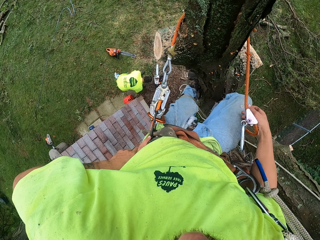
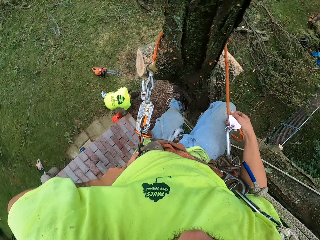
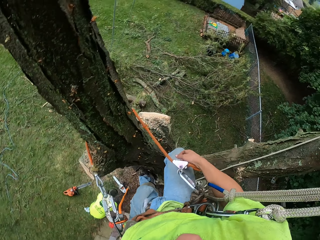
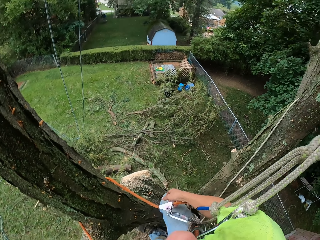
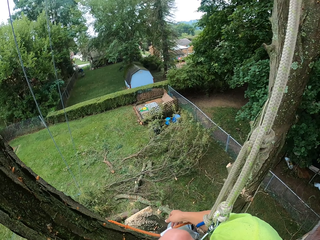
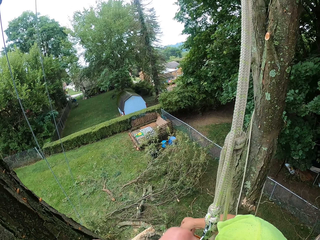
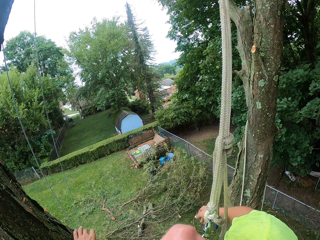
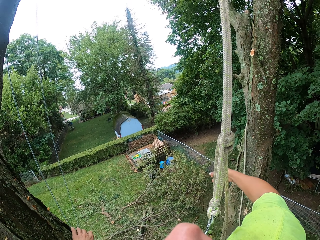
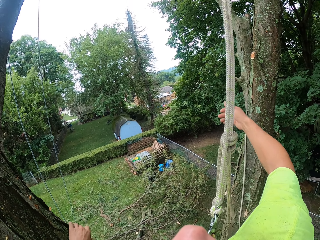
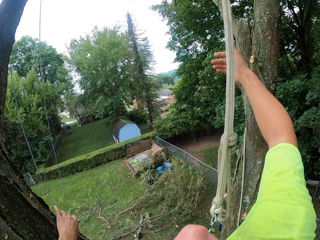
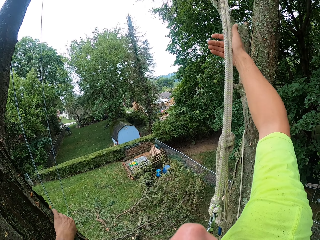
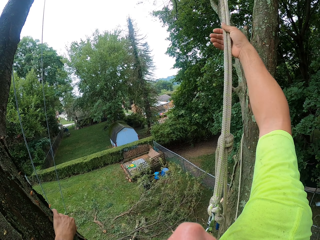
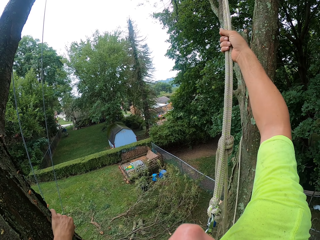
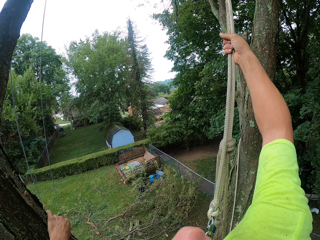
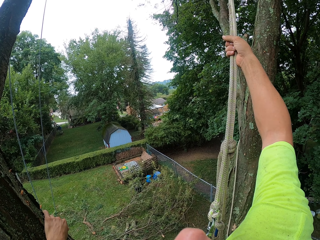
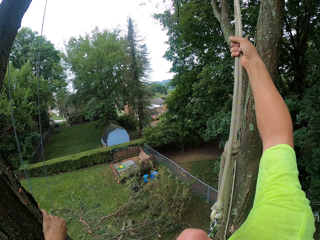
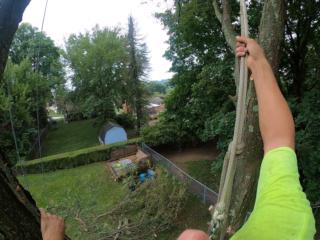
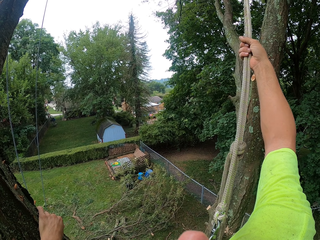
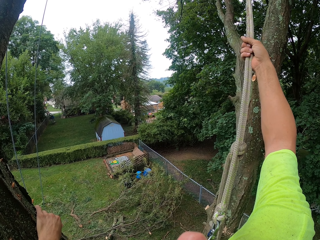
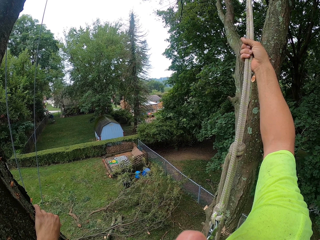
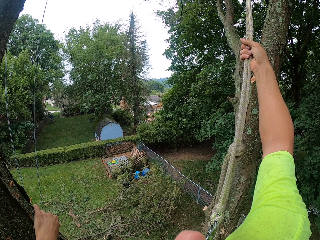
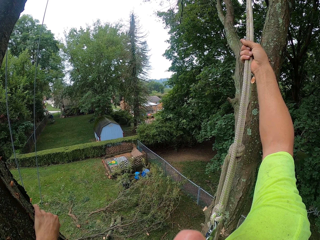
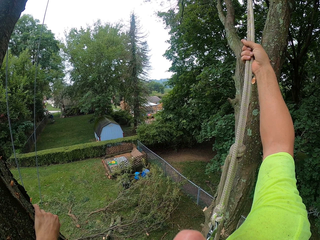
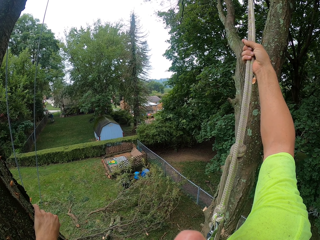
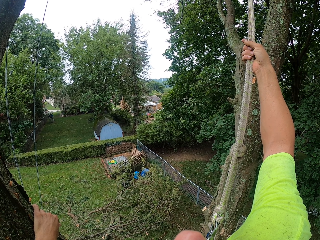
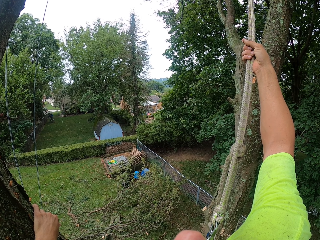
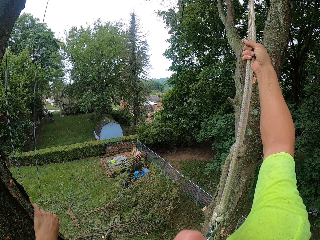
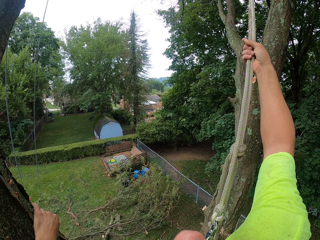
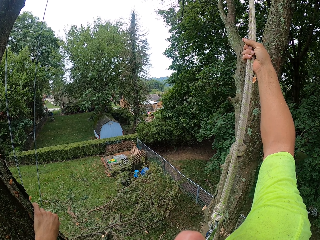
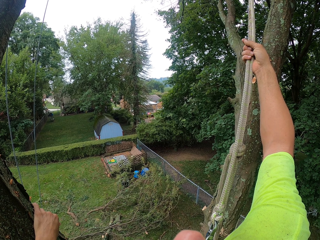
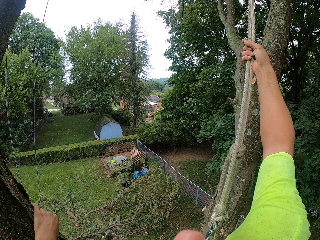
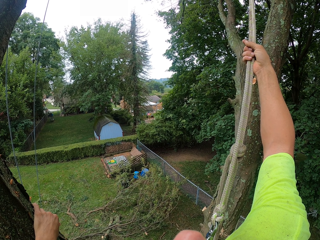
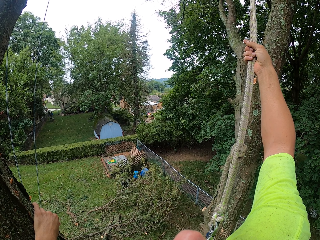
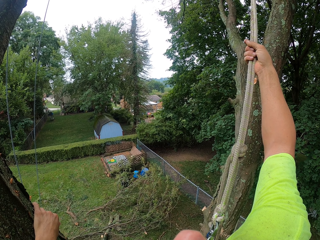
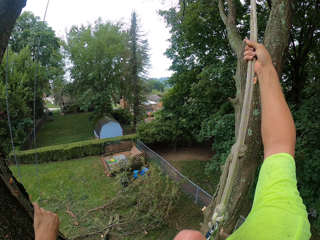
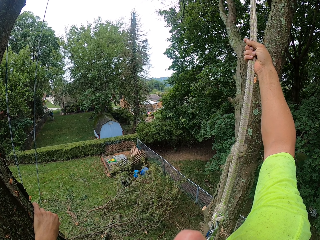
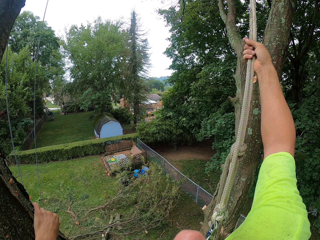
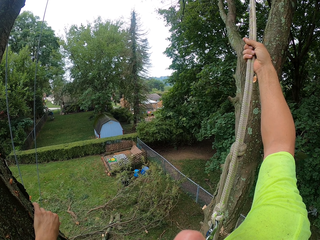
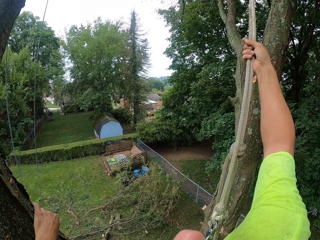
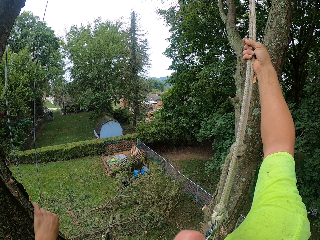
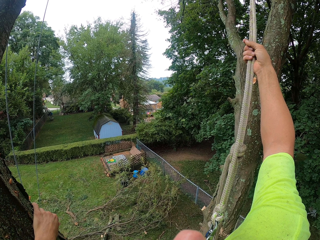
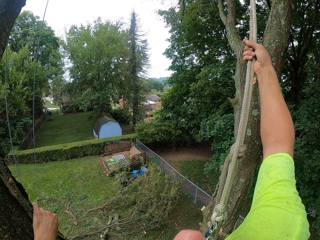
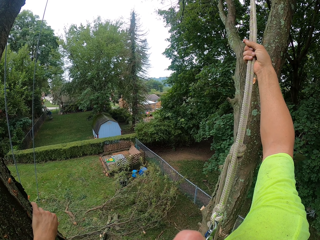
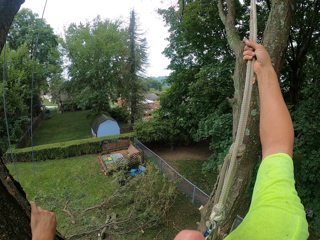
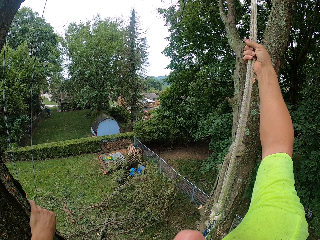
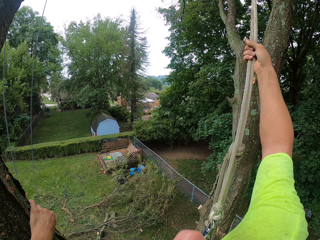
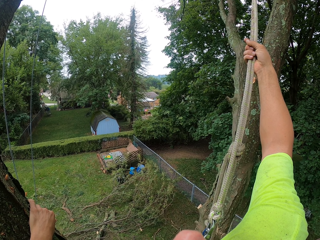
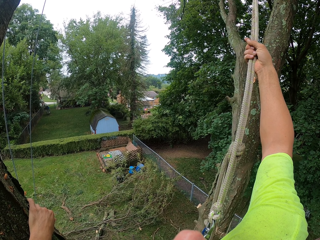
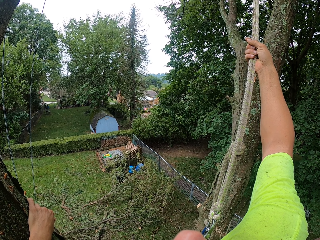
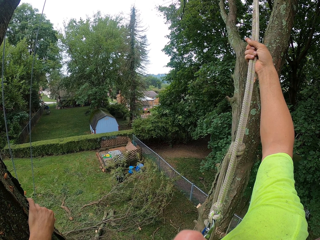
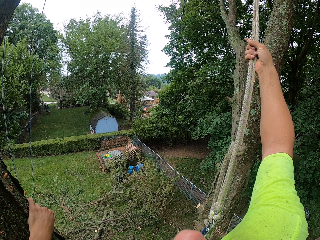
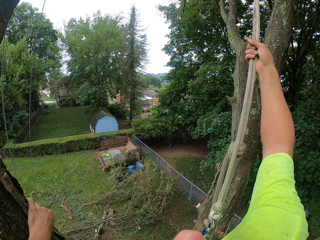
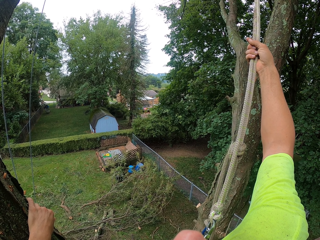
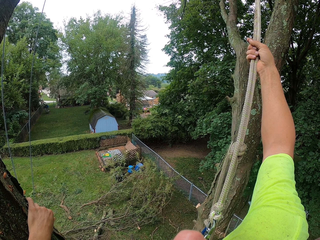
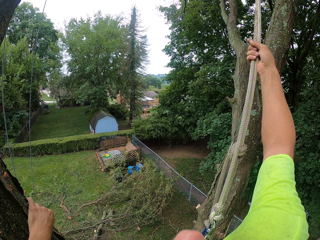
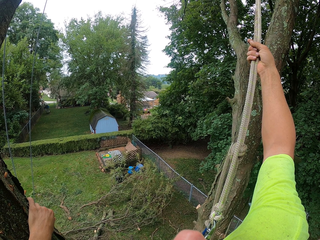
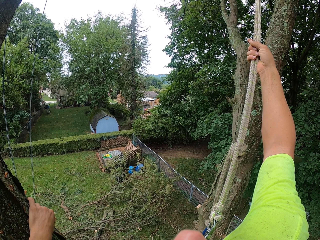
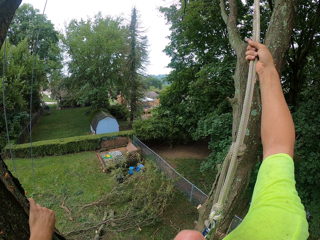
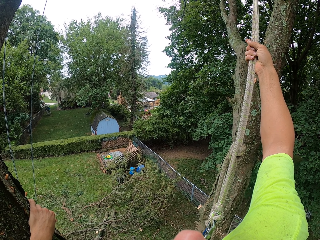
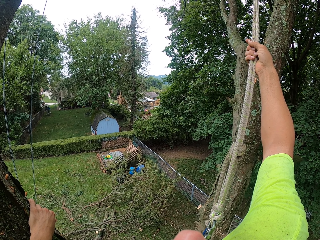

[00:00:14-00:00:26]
The camera wearer holds a tree with his left hand. He holds a rope with his right hand.

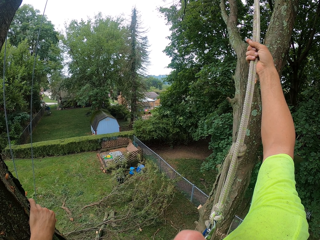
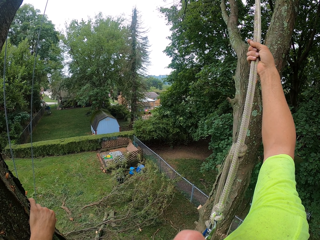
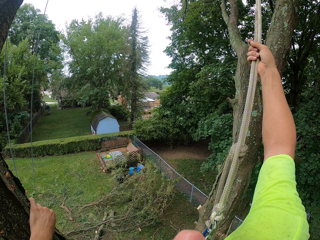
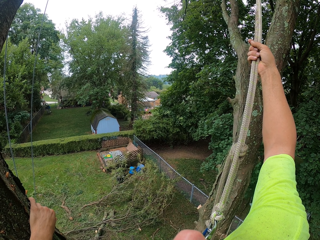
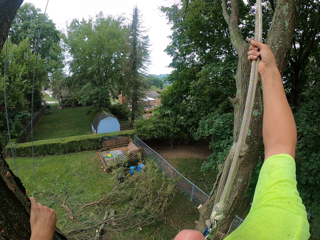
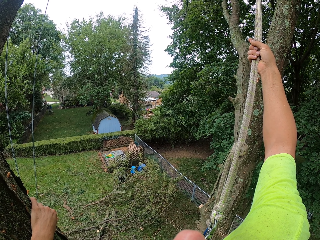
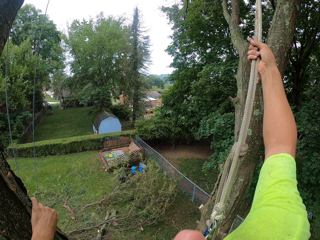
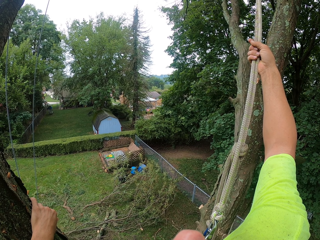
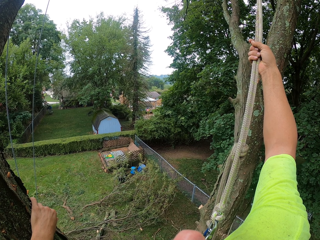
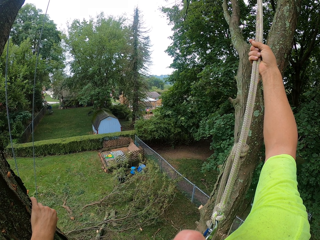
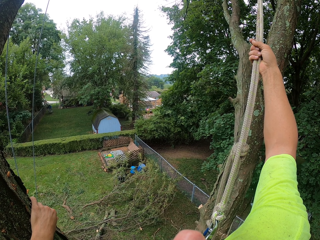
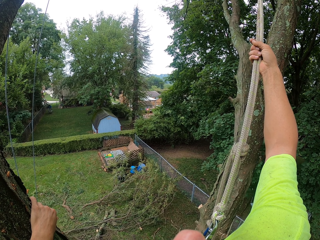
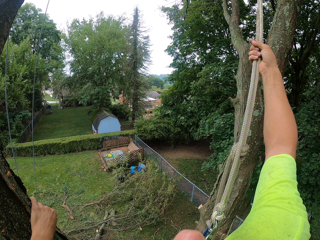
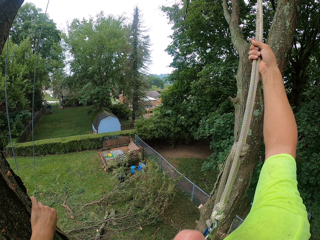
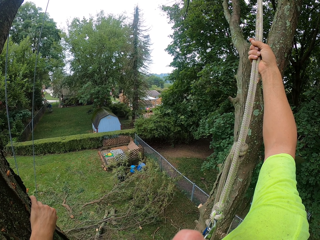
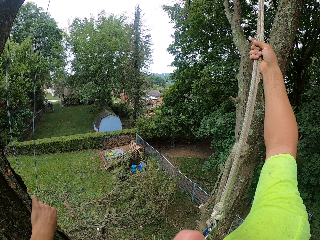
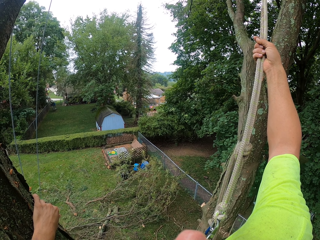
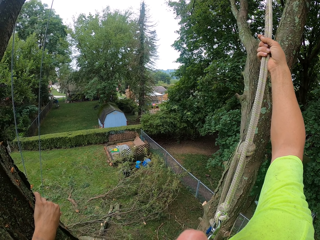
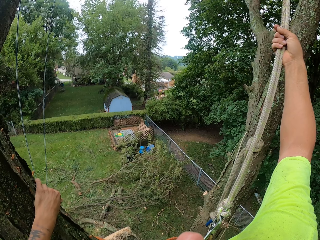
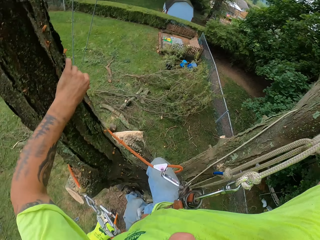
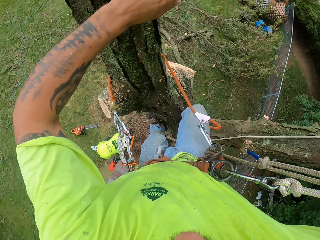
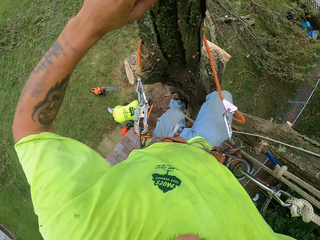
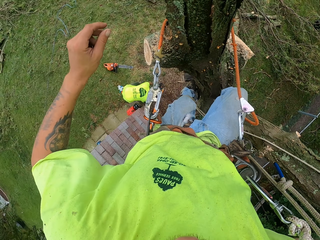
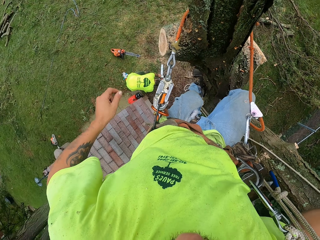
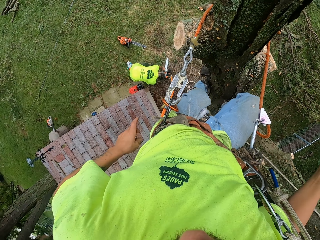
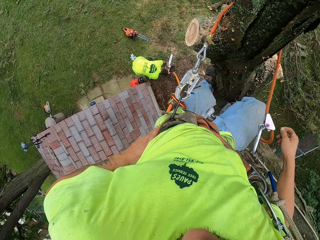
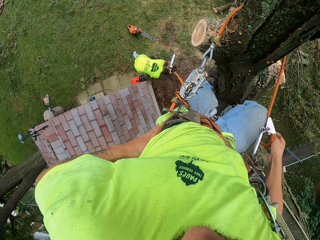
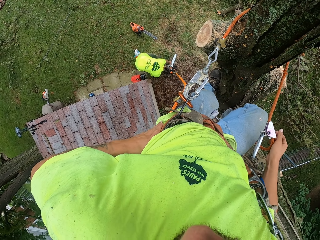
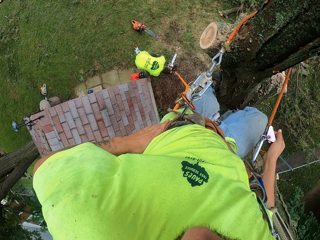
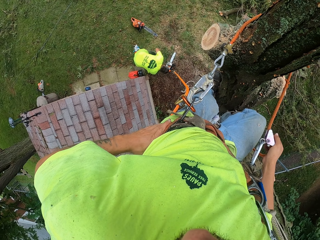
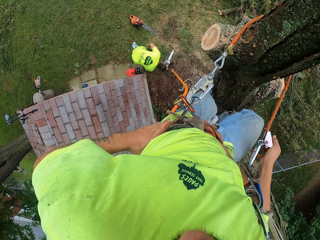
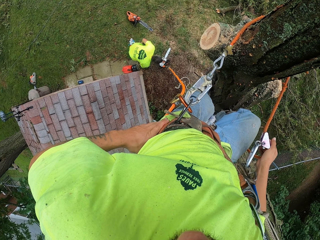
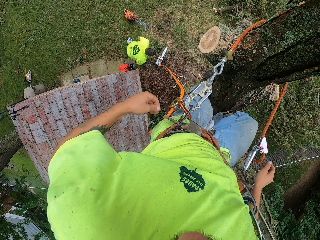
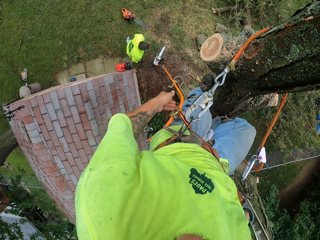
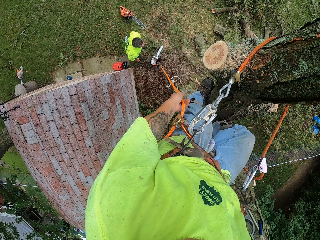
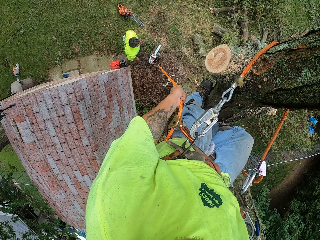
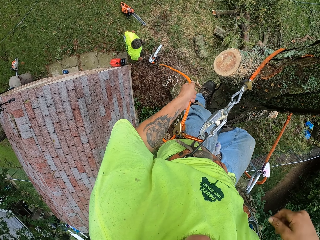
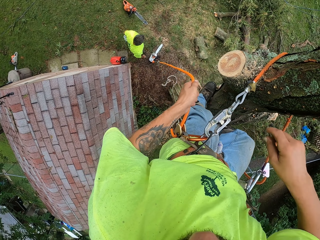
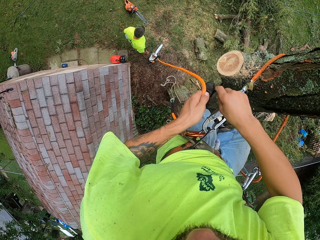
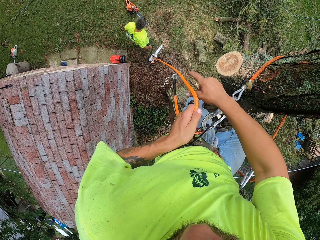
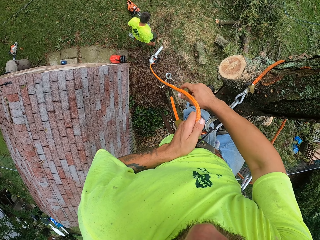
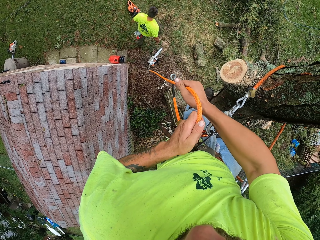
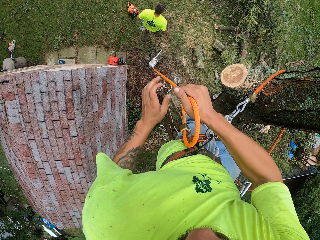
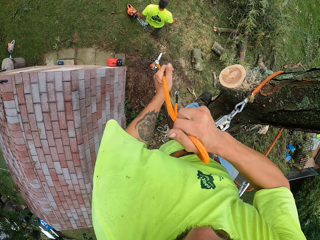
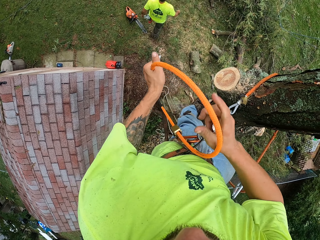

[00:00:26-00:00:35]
The camera wearer drops his hands. A man hooks a chainsaw to a rope on the ground. The camera wearer holds his waist with his left hand. He pulls the chainsaw up the tree with the rope in both hands. The man stands and walks.
